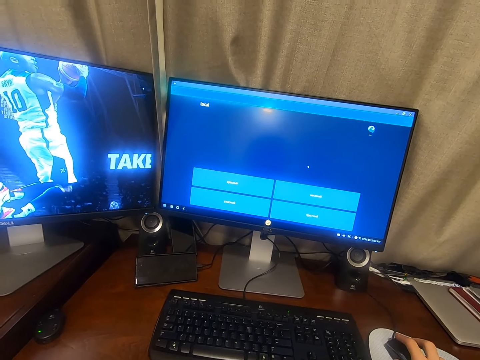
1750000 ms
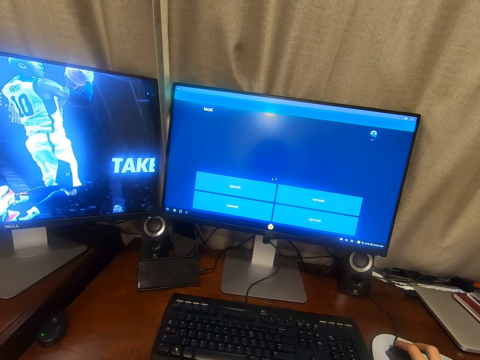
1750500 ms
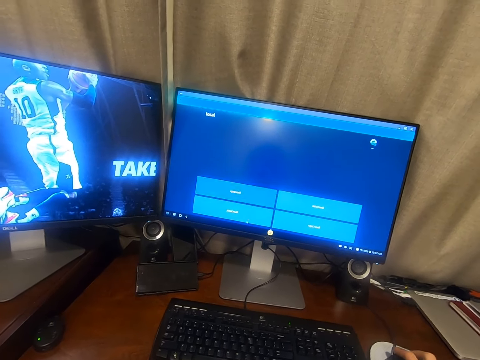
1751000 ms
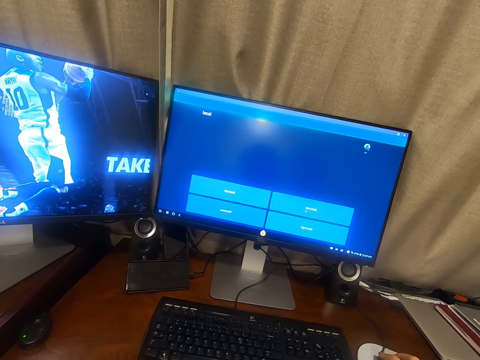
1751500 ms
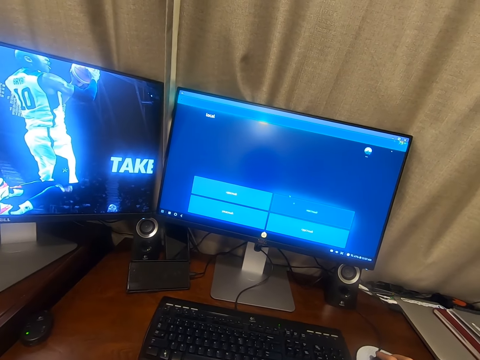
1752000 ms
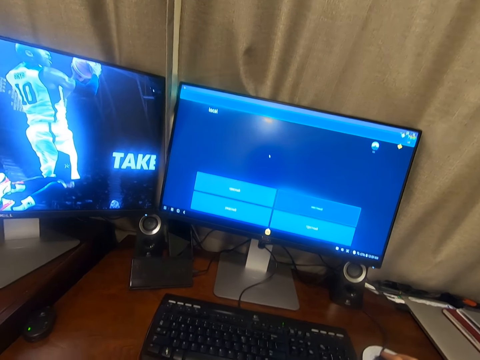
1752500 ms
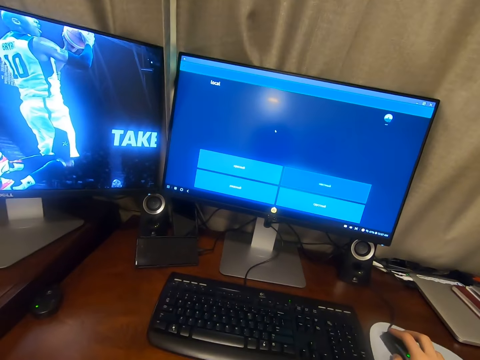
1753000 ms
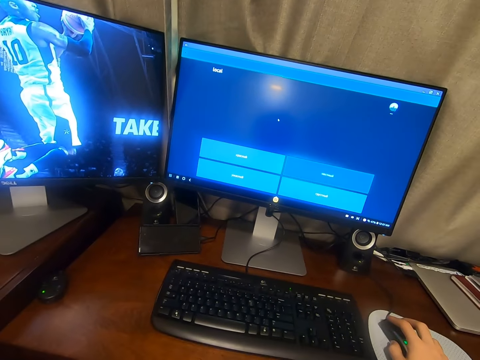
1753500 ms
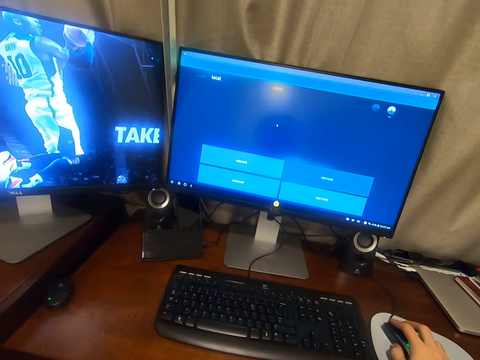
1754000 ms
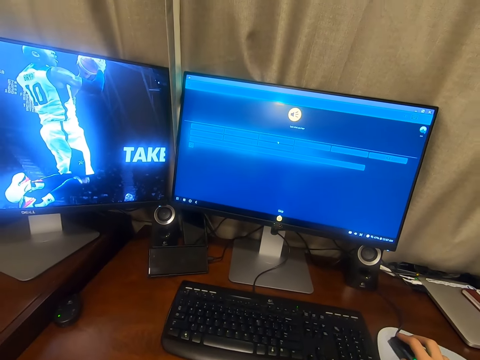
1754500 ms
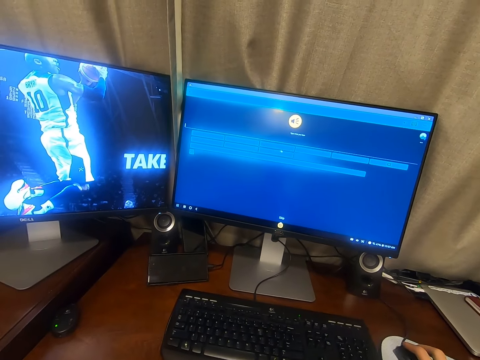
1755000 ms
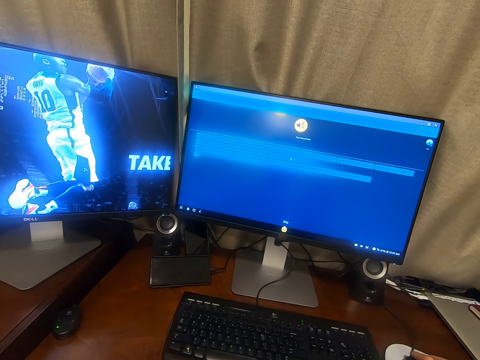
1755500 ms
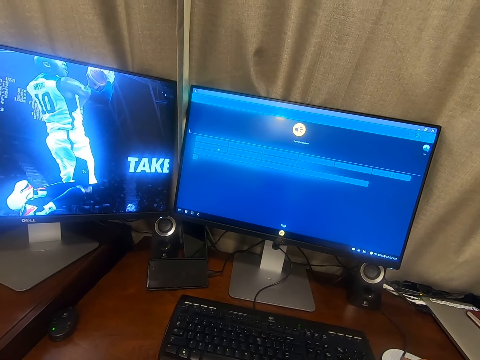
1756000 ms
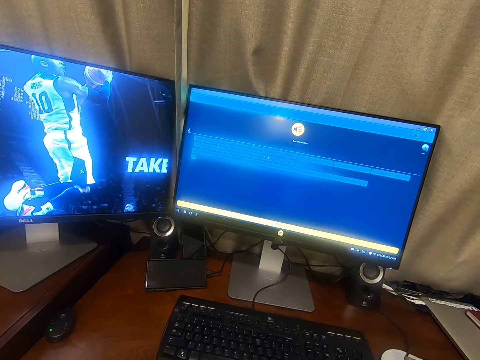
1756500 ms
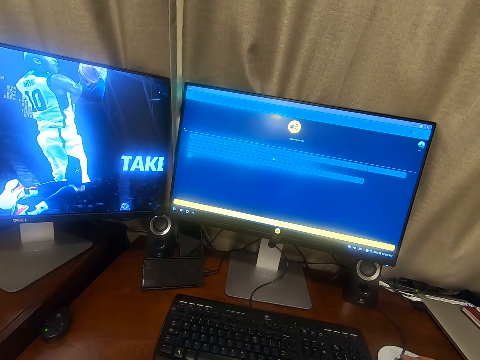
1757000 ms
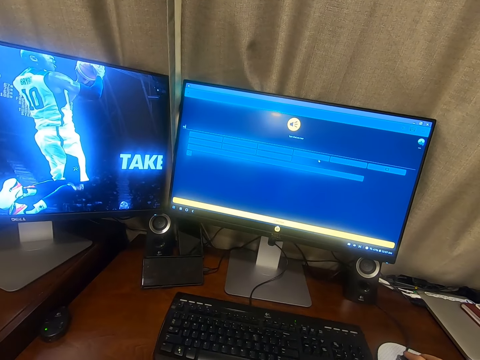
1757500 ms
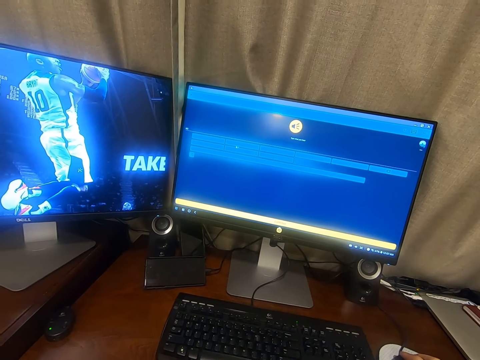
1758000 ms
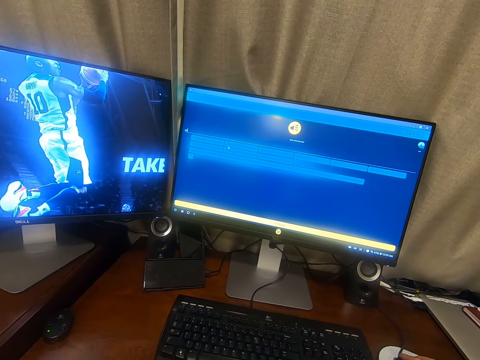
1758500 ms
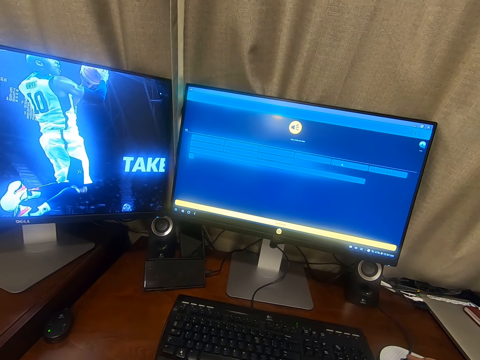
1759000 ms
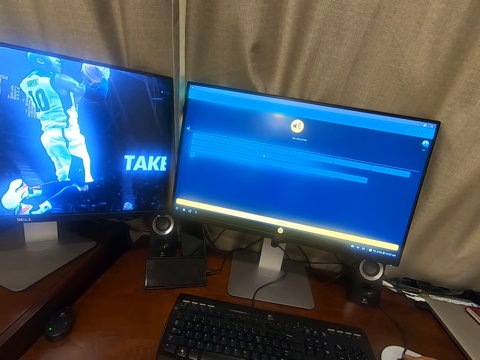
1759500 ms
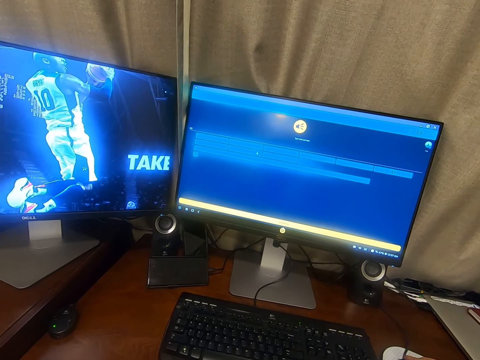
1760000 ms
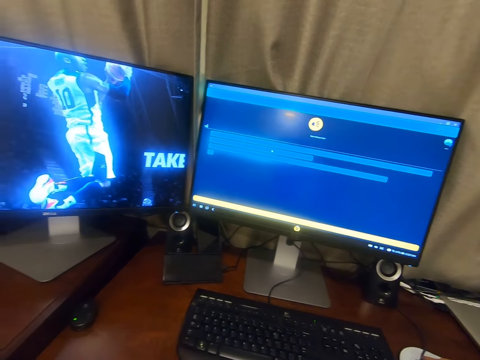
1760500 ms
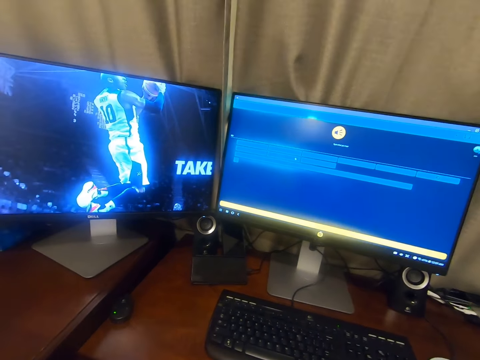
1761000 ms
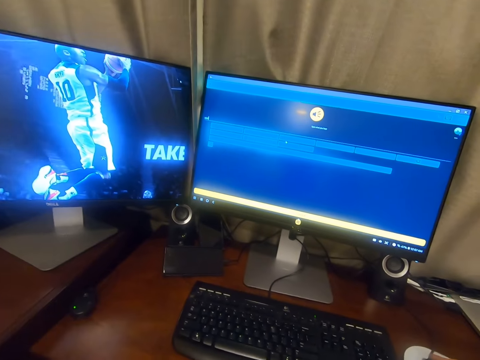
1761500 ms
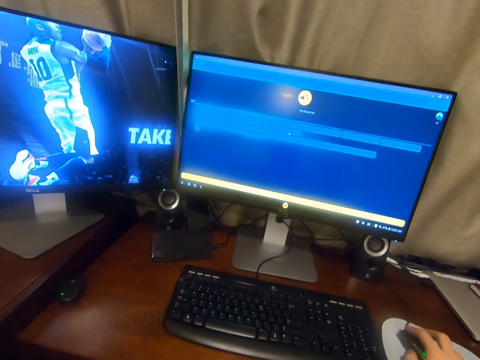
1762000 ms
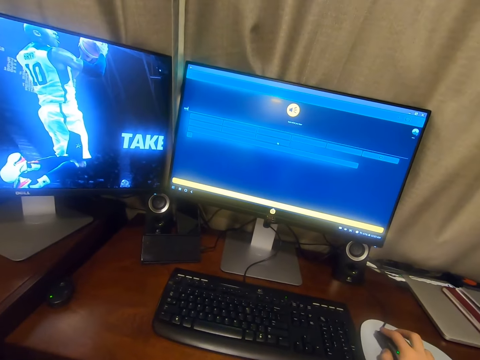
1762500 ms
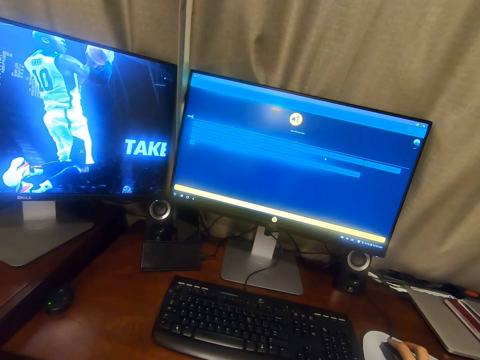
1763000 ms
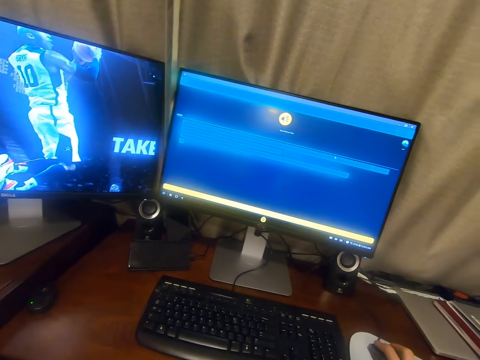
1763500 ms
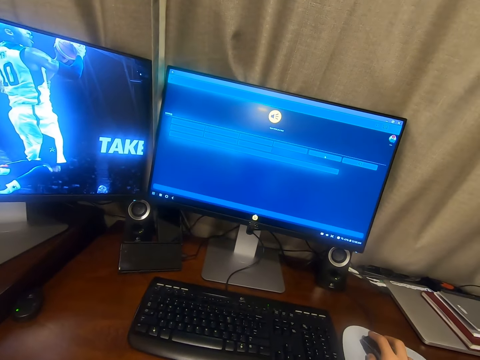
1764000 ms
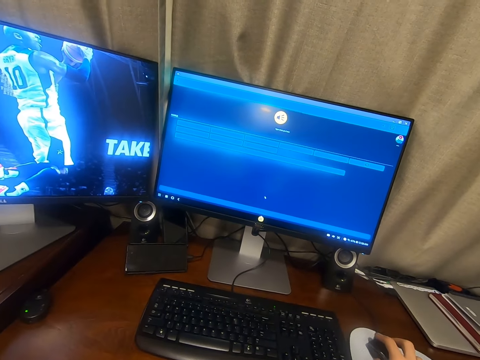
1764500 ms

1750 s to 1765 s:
The camera wearer interacts with something. They move the computer mouse on the table.

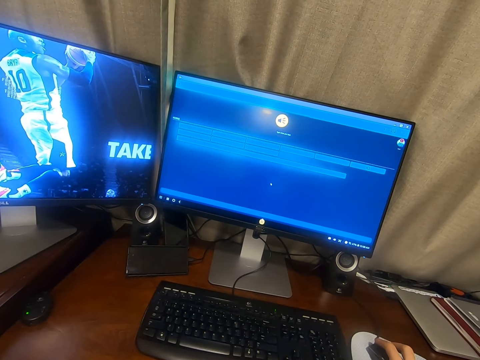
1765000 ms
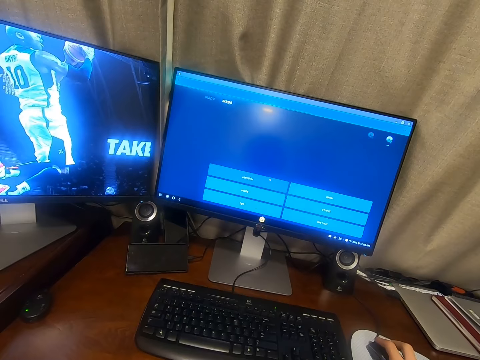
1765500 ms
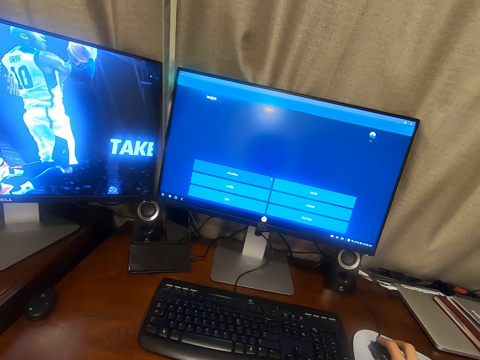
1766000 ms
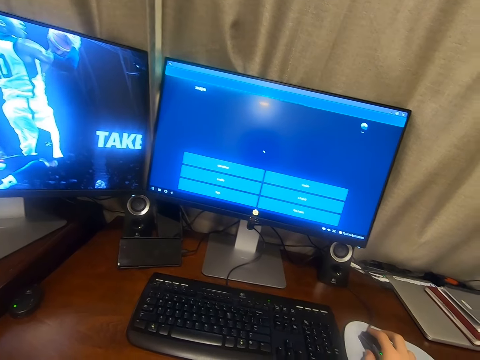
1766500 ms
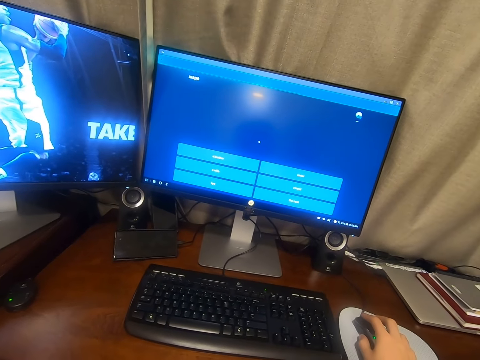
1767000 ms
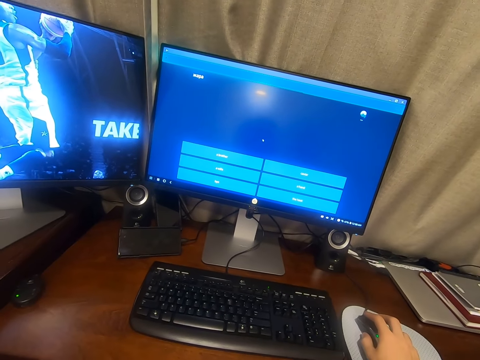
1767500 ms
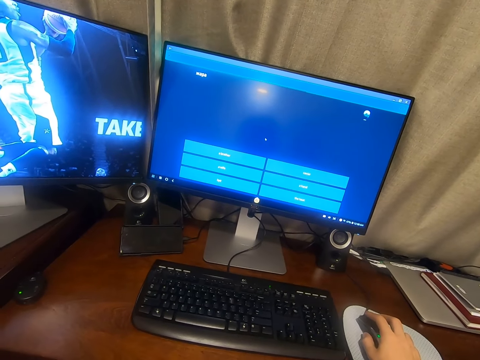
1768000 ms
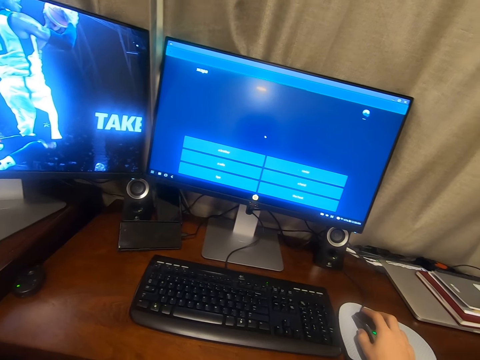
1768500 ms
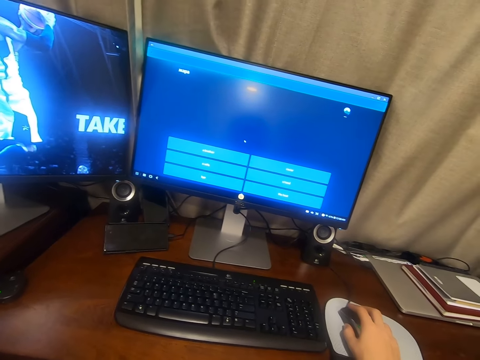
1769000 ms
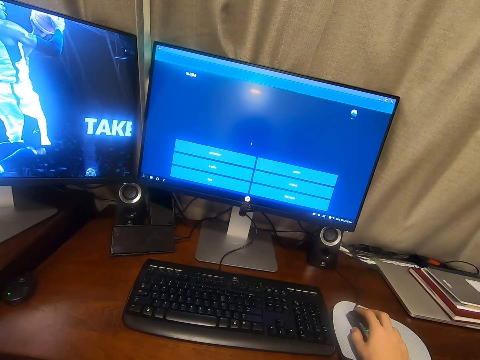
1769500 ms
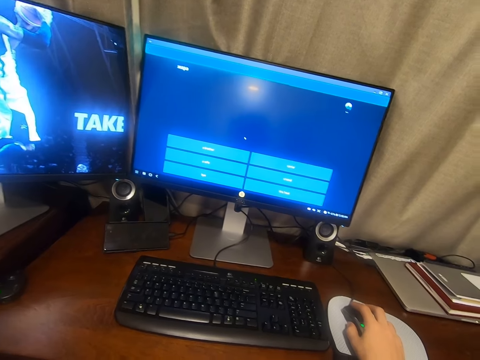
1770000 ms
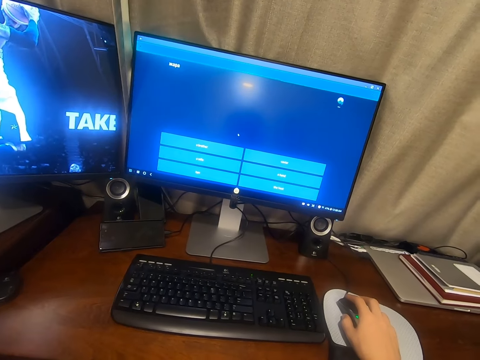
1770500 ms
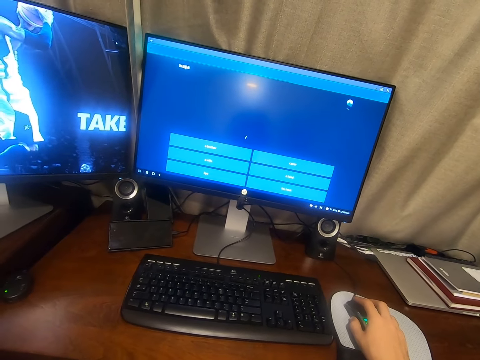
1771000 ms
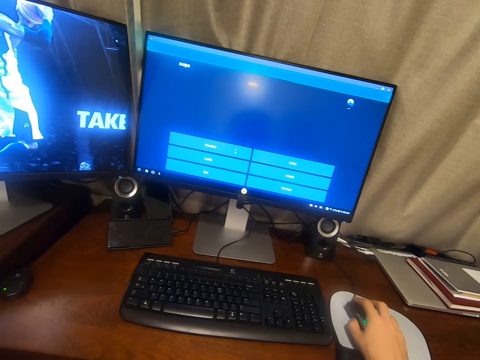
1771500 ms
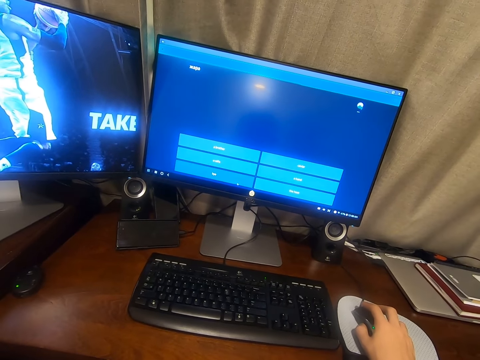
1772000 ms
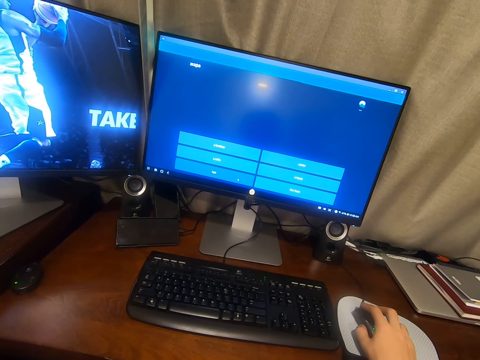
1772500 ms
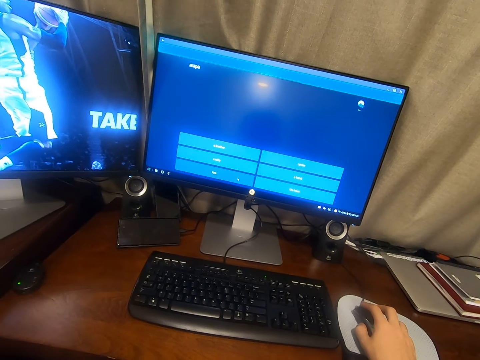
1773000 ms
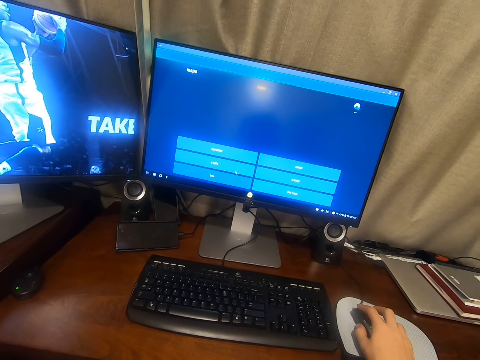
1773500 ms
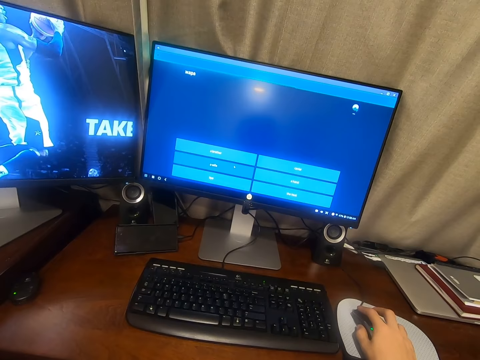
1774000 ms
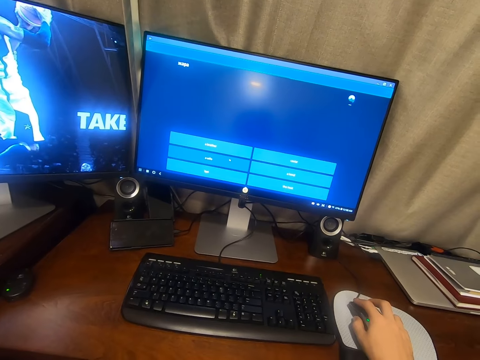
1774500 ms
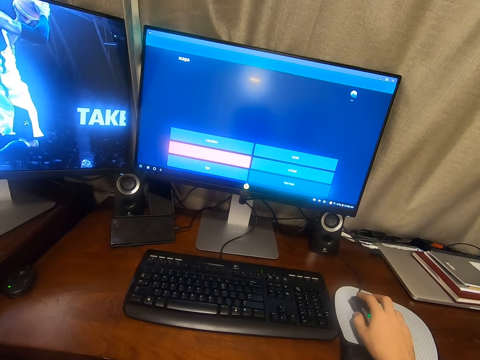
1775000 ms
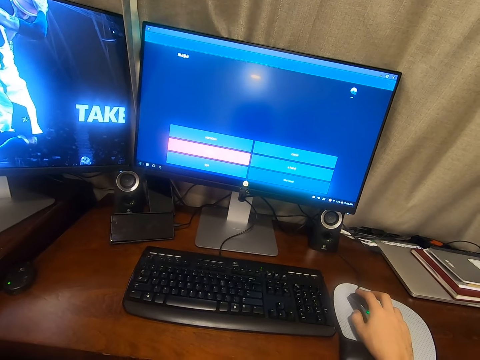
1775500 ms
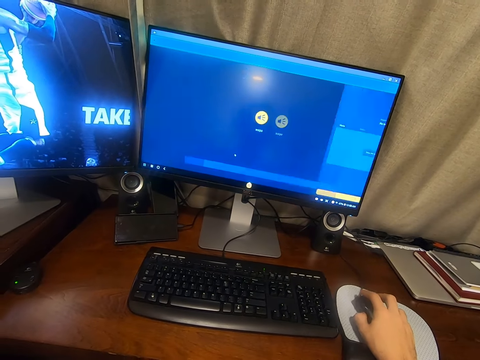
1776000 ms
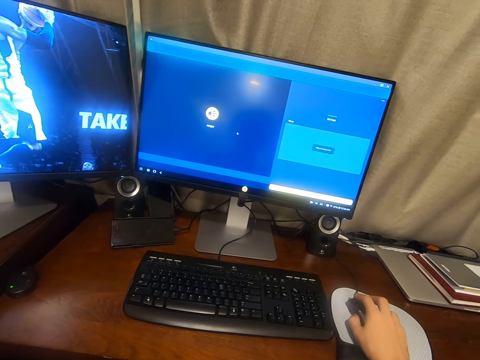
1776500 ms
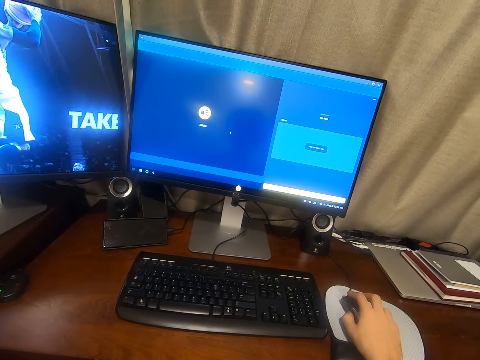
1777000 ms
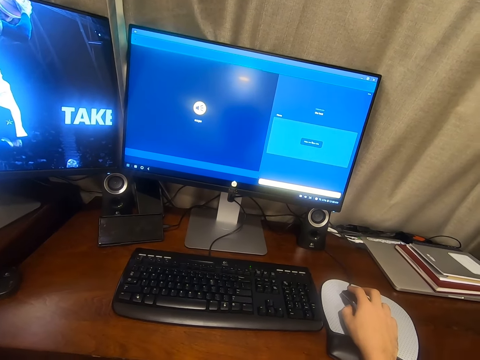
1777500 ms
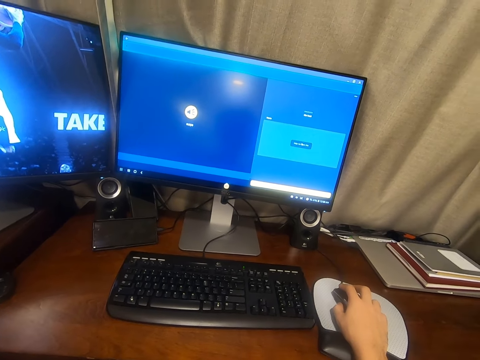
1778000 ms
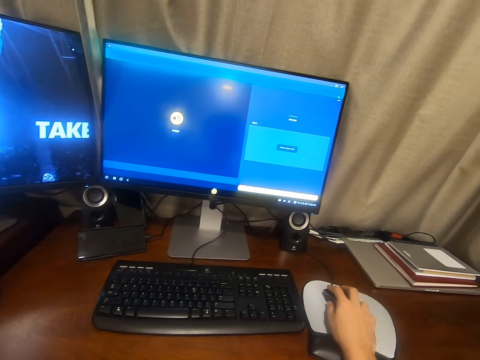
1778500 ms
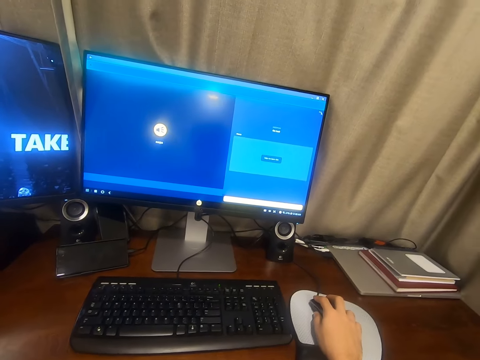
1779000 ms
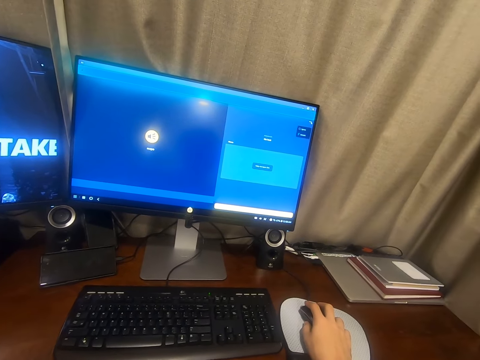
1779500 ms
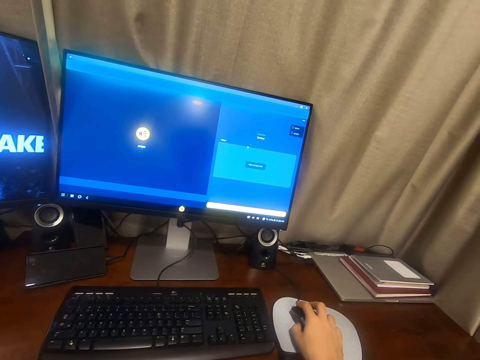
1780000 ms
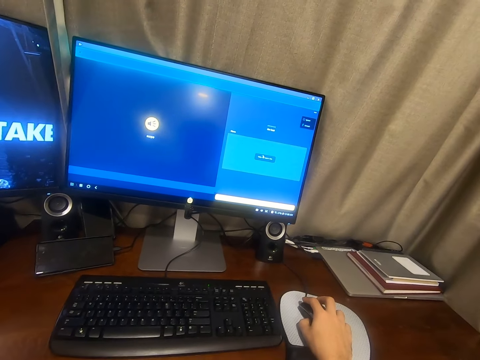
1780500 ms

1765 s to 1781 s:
The camera wearer presses the mouse button.
